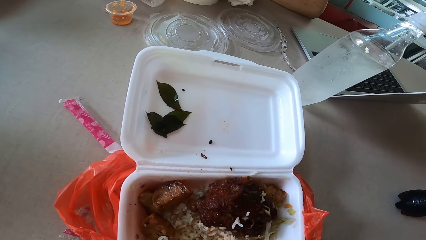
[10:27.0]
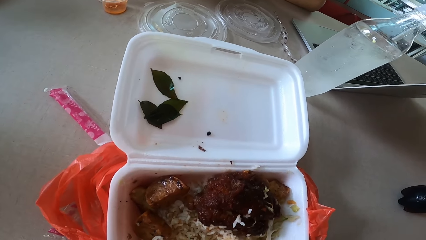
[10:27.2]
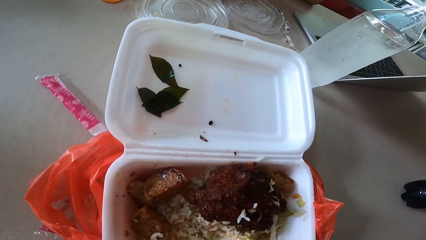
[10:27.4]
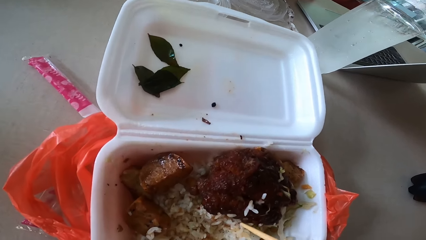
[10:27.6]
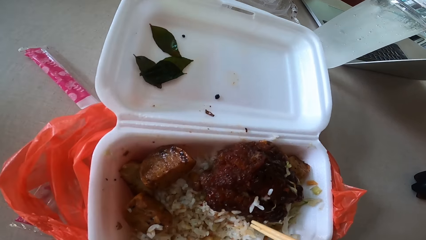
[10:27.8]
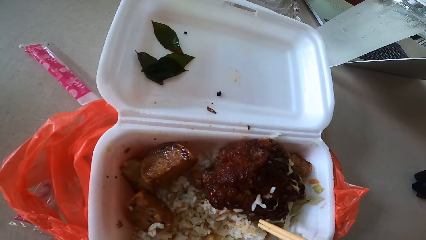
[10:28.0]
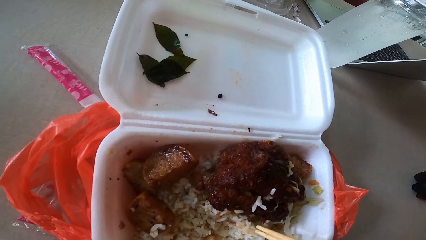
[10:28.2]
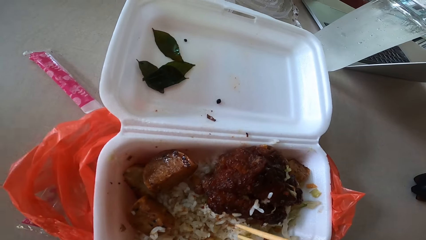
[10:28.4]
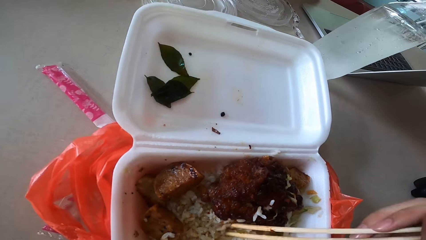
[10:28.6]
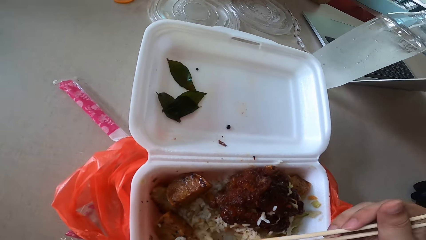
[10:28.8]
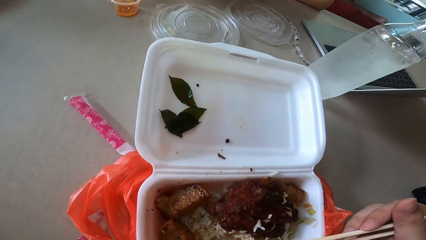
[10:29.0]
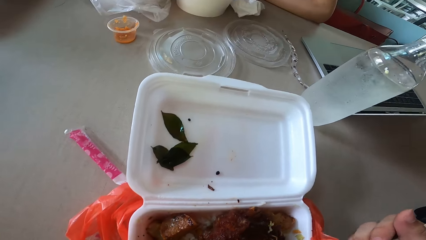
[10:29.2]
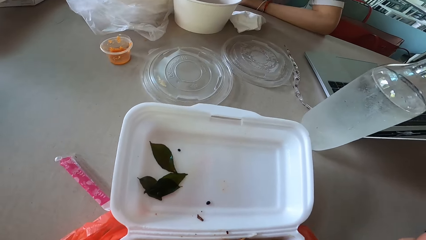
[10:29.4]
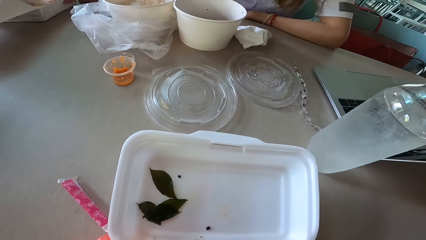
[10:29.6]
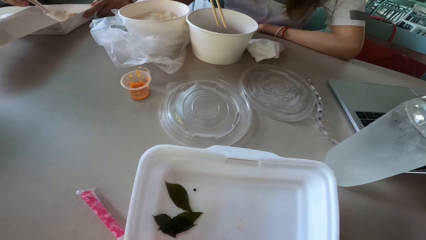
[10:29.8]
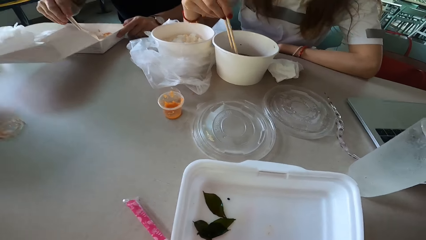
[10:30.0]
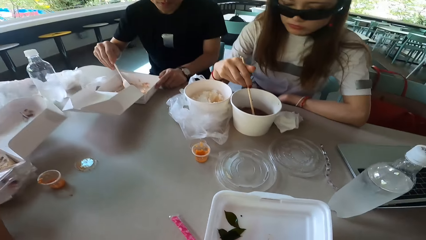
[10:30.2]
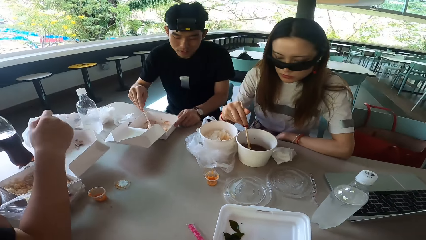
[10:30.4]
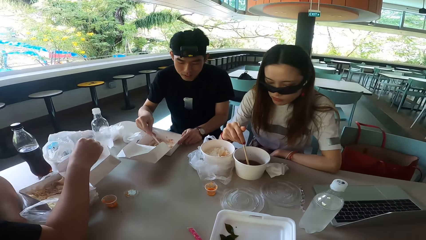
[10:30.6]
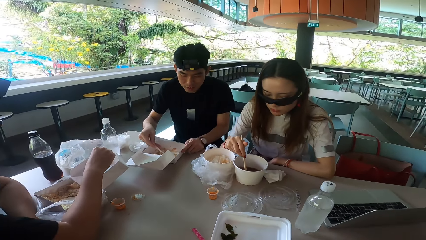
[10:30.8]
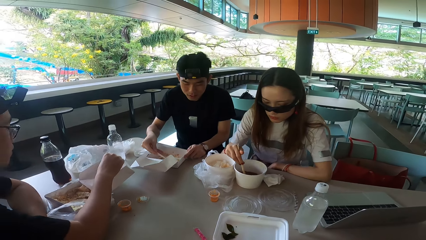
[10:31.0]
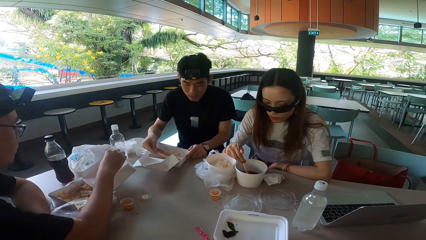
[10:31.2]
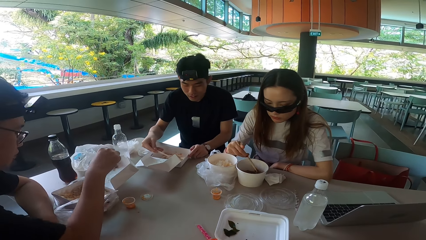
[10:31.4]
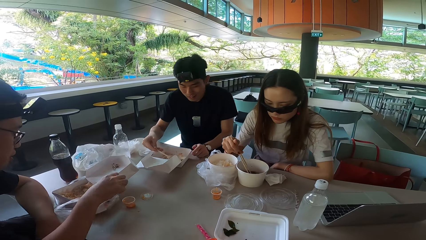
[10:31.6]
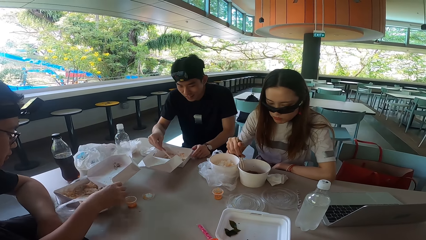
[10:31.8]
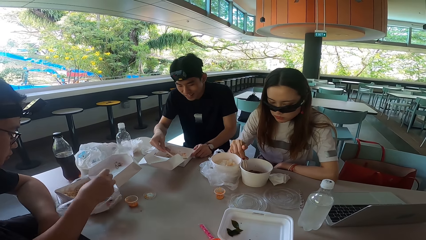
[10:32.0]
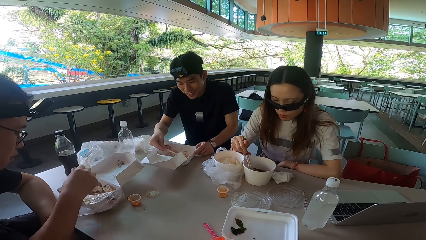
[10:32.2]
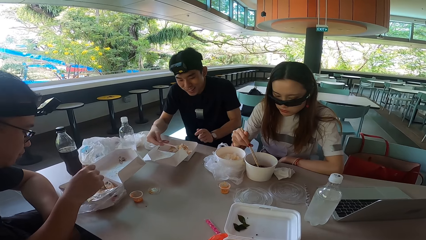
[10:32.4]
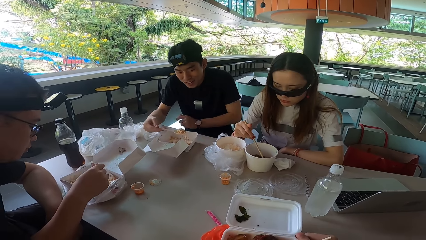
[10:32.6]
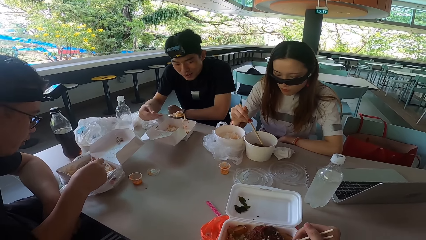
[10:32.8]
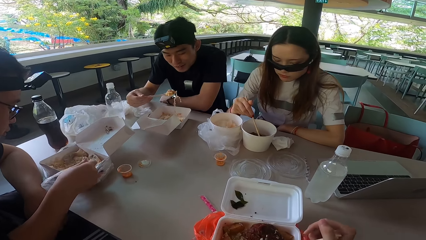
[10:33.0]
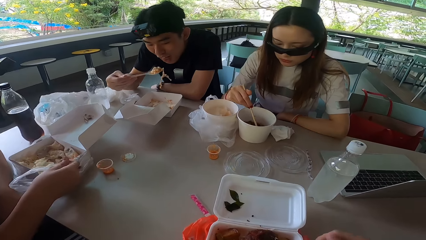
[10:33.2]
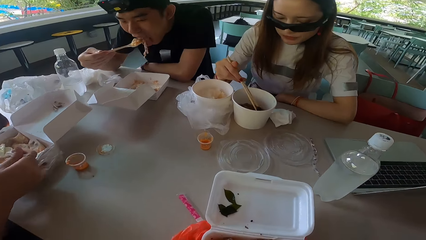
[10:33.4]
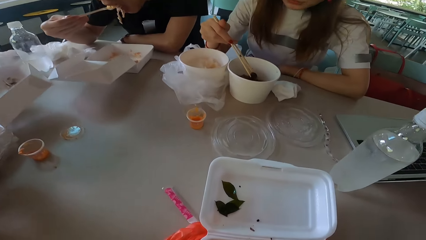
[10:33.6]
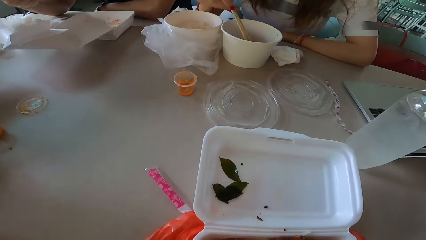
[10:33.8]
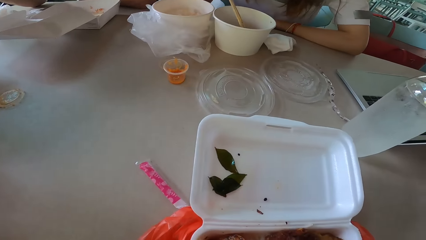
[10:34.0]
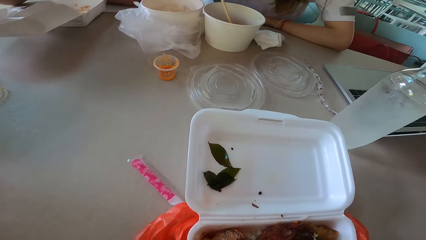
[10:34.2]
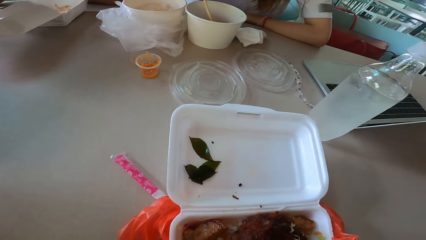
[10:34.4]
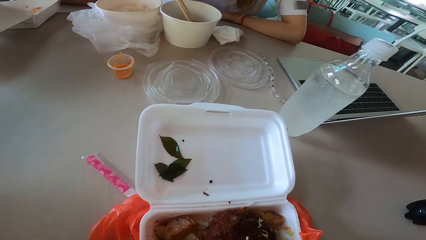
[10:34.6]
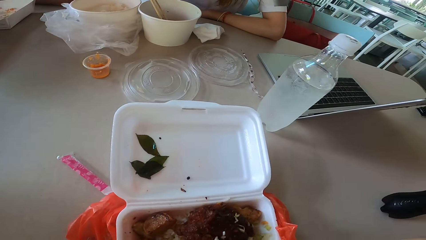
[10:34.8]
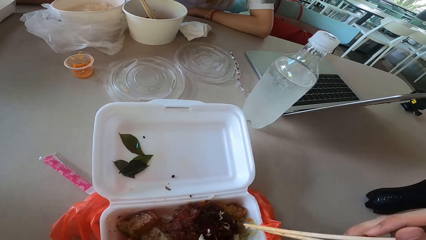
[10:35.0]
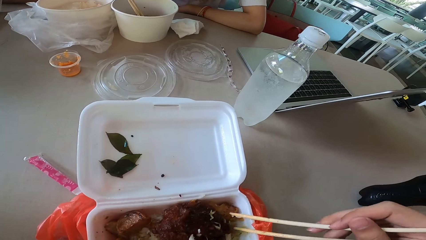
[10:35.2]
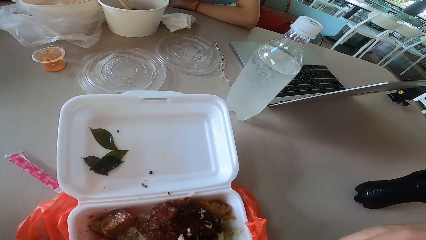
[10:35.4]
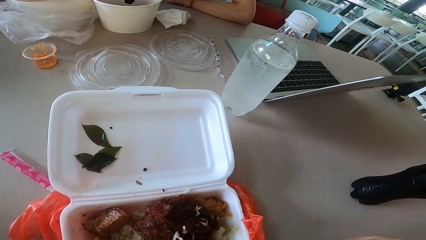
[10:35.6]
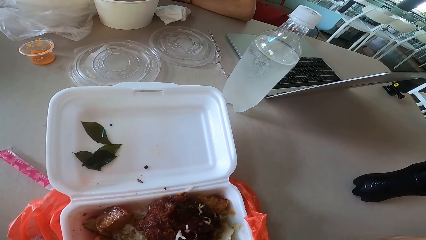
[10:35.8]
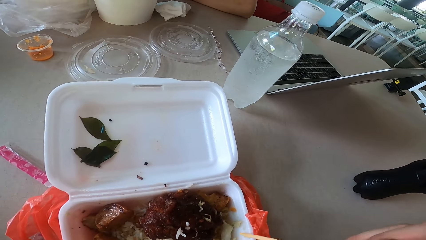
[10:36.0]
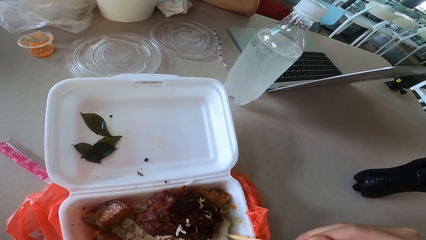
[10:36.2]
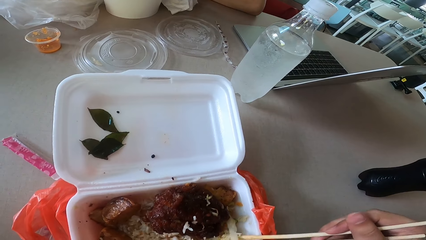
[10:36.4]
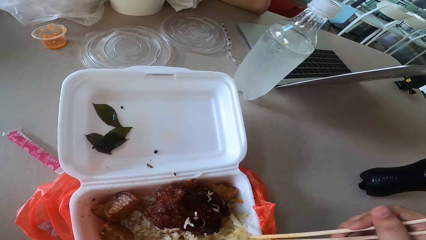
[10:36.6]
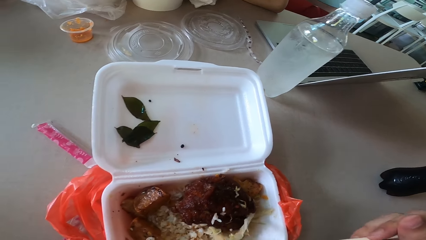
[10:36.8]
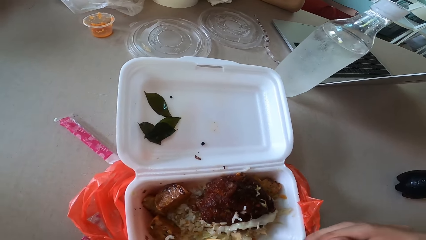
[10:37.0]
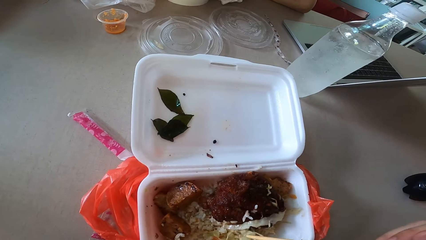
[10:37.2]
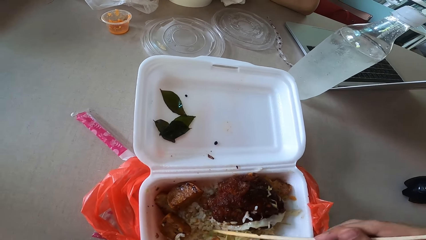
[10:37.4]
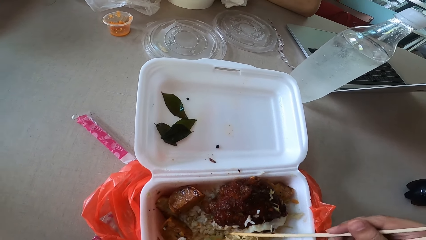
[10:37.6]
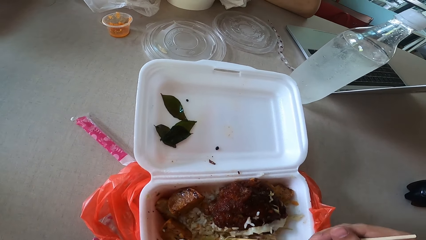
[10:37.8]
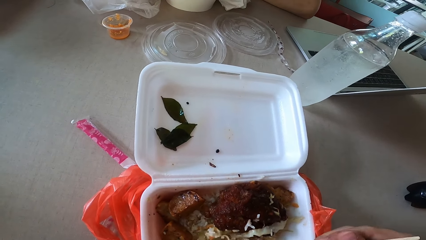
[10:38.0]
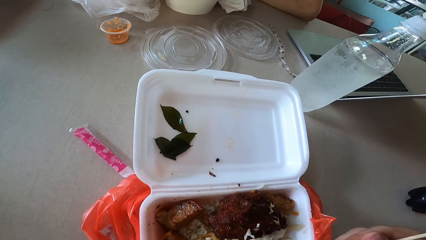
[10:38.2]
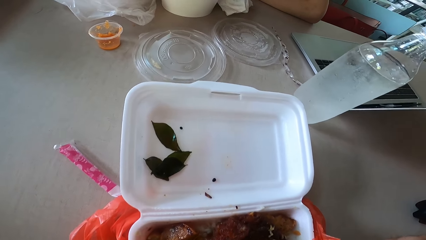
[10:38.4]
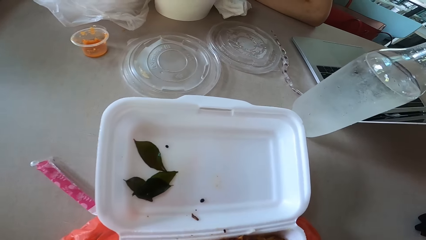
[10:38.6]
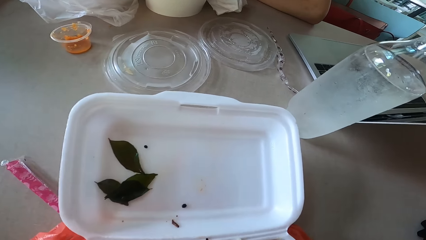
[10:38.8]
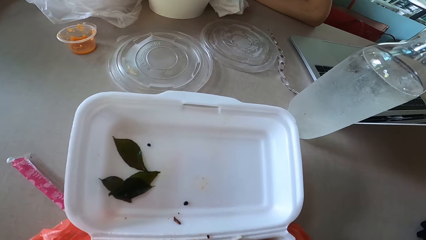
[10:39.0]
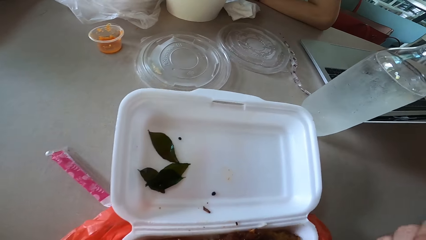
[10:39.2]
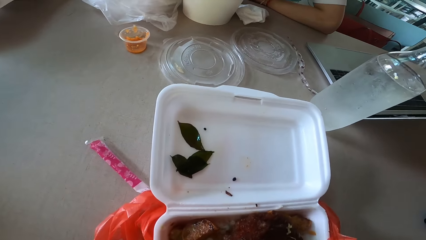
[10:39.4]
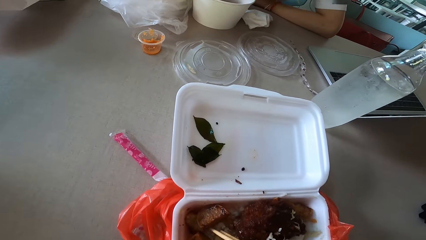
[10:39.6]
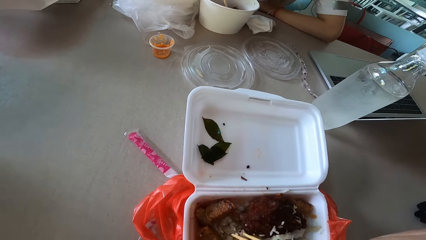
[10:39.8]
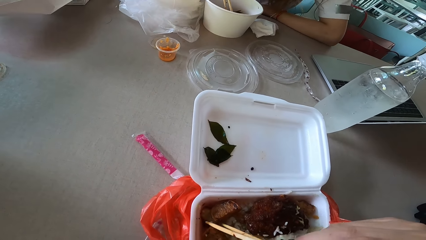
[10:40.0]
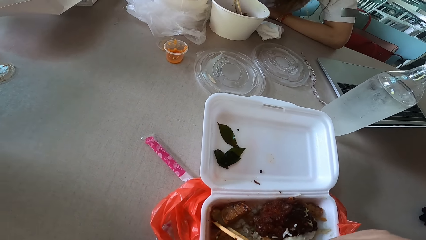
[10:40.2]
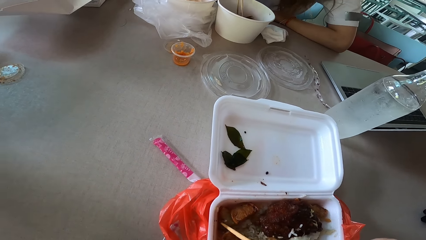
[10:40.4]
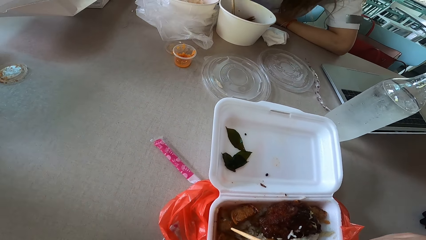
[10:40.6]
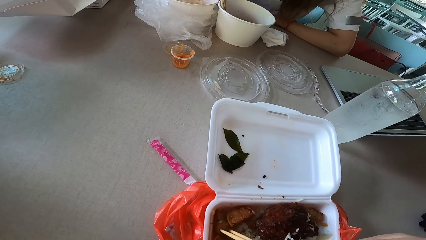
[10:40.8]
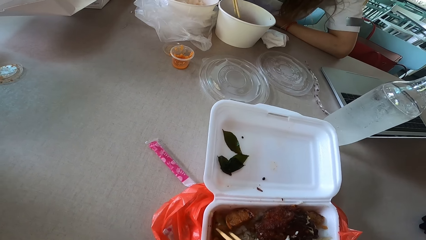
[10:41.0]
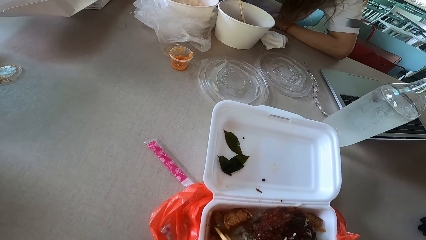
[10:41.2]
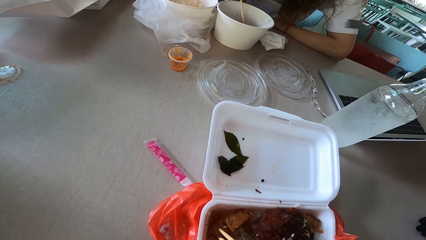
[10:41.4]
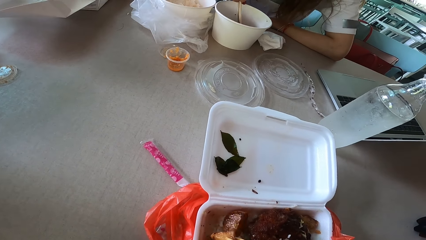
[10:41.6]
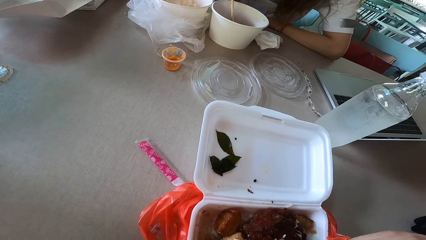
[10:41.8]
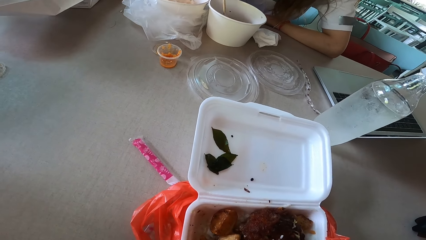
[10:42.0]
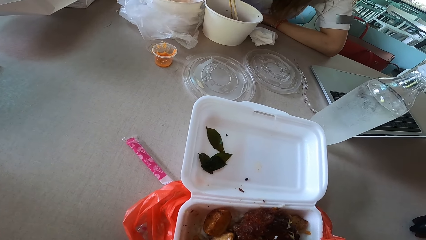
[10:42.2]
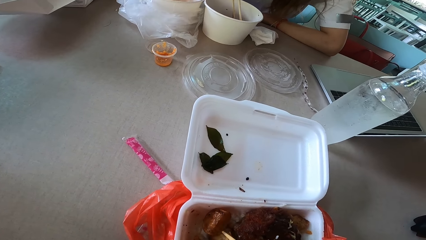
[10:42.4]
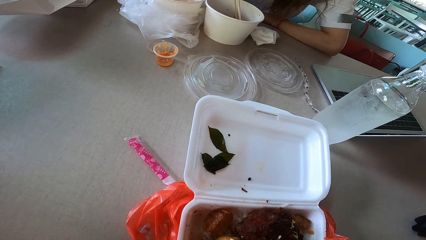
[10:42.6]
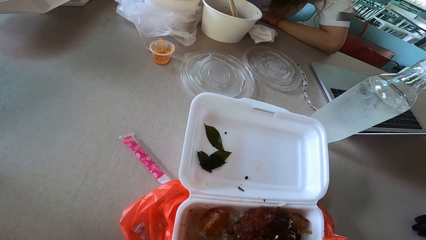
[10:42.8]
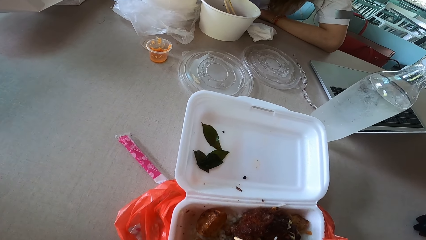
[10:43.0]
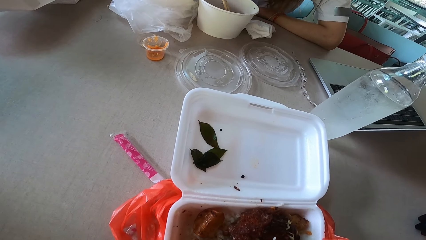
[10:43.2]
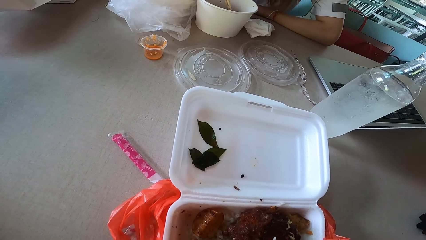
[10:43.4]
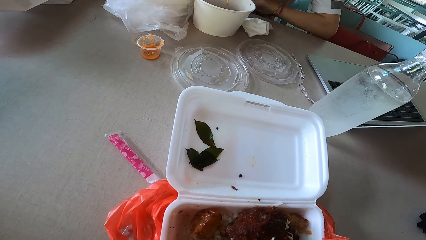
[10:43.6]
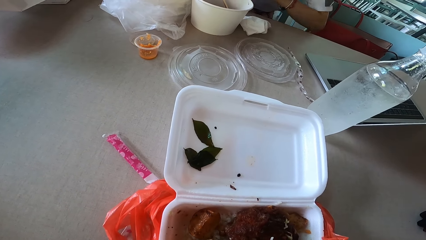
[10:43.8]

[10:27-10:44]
A man scoops food with a spoon. A lady mixes something. Another man puts something on the food box. The first man eats something. The other man picks up a spoon. The first man releases the food box and rests his left hand on the table. The other man scoops food with a spoon and eats something. The lady stirs the food with a chopstick and picks something with a chopstick. The camera wearer picks rice with a chopstick. The lady turns something. The camera wearer picks meat with a chopstick.
